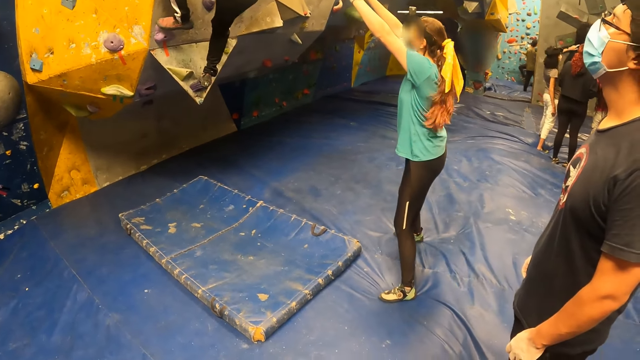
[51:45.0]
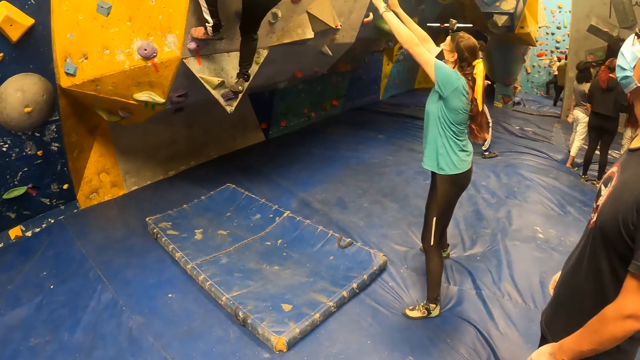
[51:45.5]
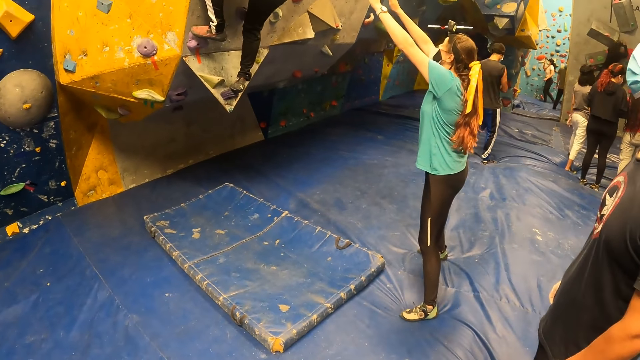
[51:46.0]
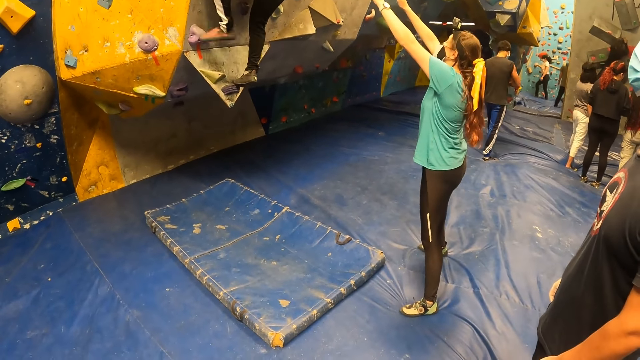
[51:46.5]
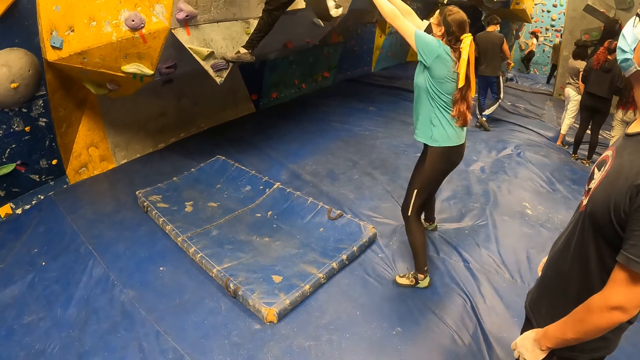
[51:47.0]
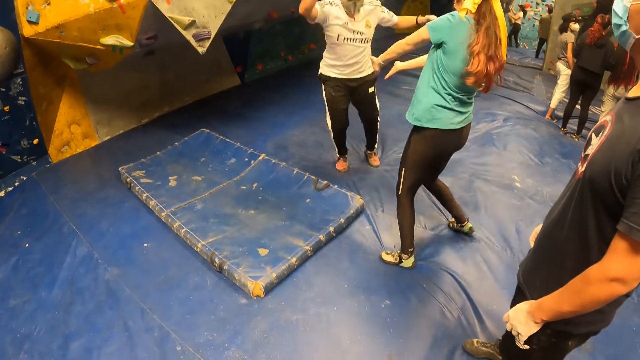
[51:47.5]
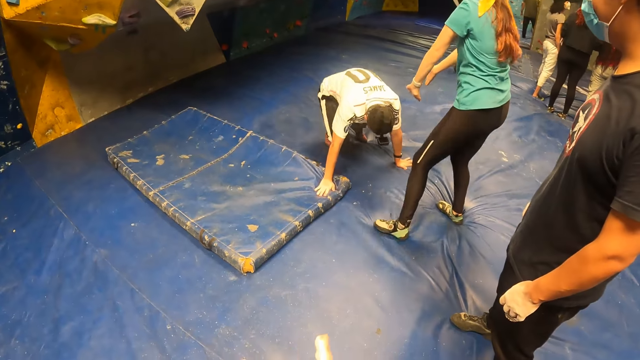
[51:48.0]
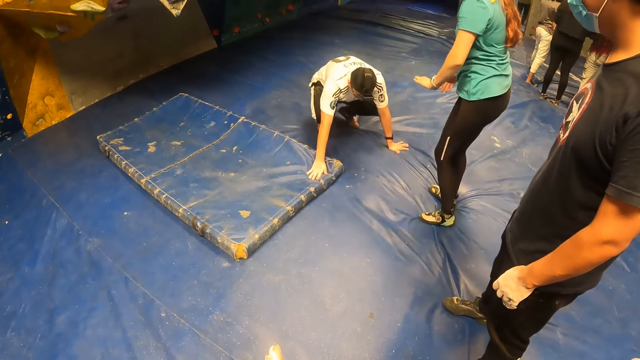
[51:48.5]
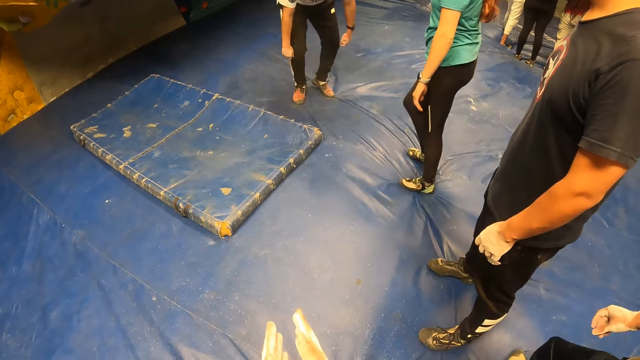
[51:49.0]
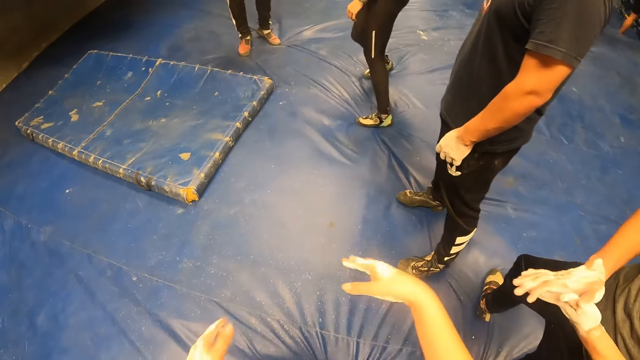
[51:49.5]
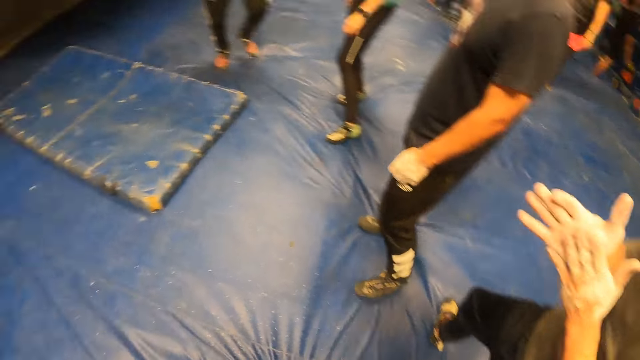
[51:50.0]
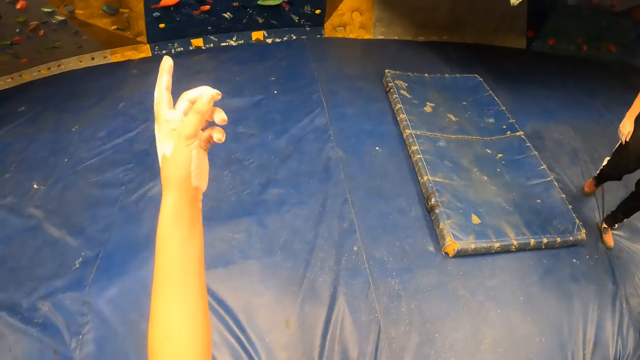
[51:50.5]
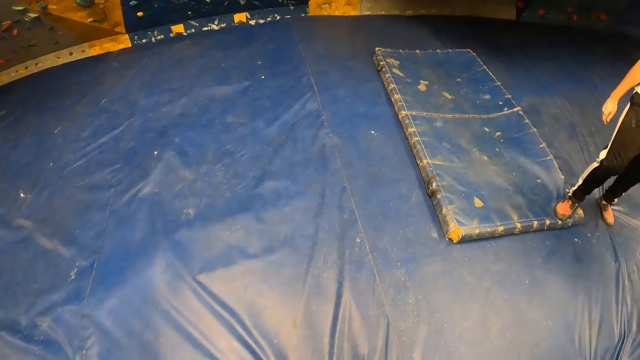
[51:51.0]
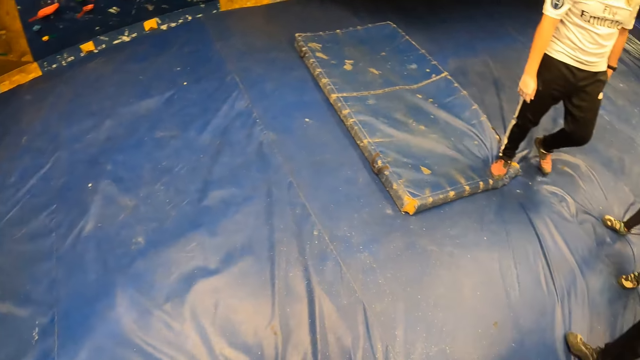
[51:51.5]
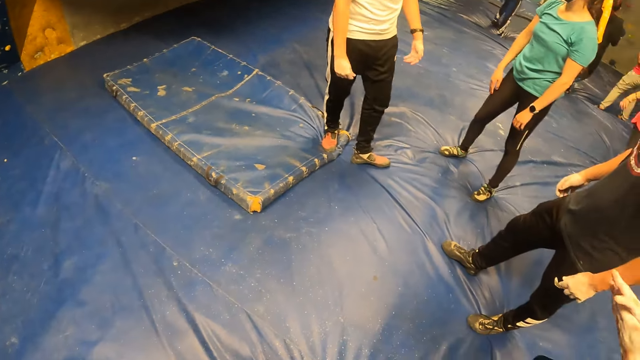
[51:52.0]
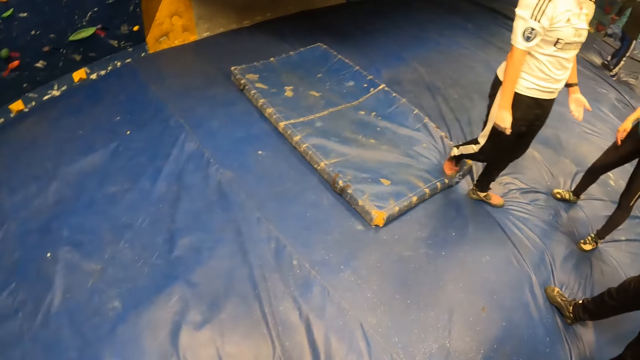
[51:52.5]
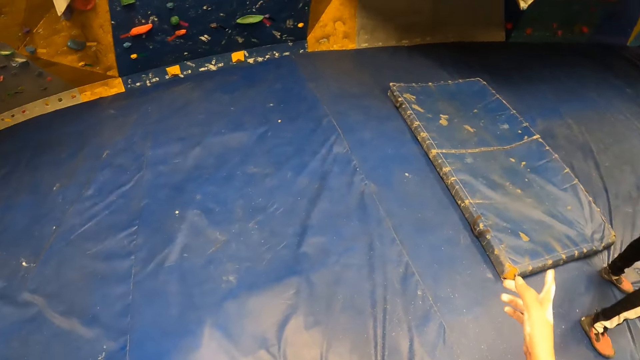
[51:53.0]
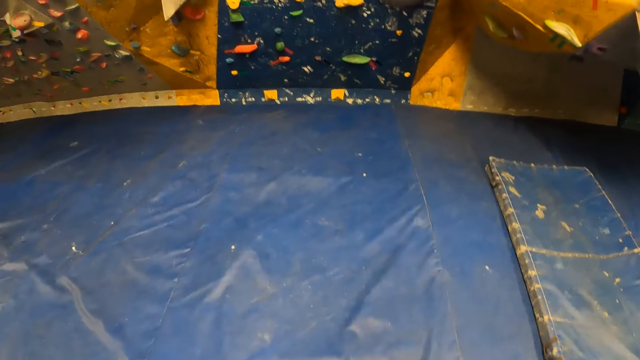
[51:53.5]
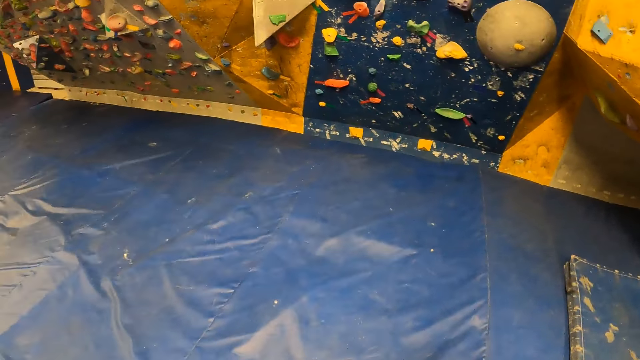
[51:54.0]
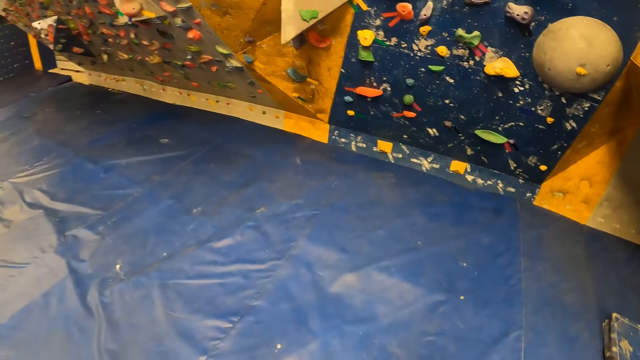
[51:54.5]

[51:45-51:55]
The camera wearer claps her hands. She shakes her hand. She points at the wall. She looks around. She points at the wall.

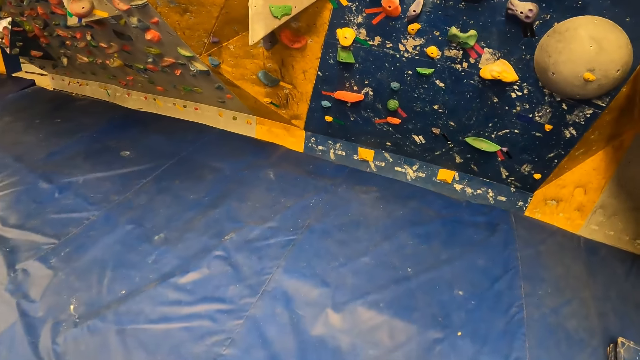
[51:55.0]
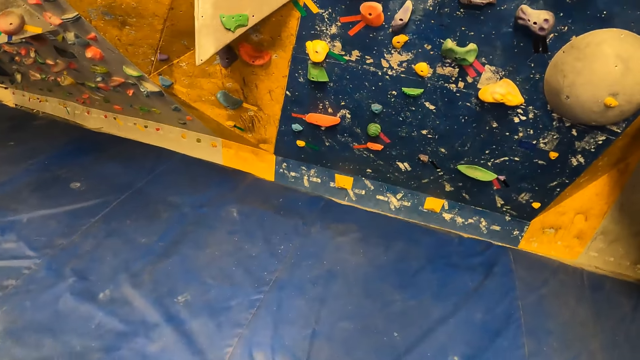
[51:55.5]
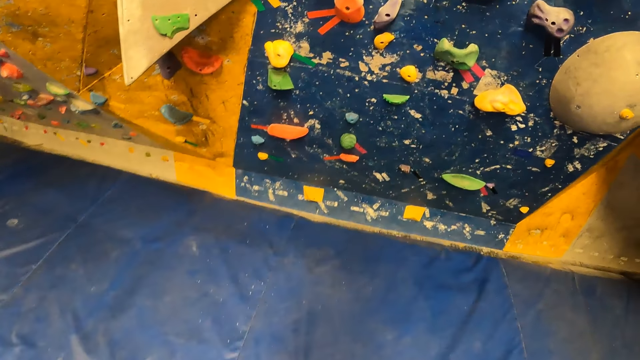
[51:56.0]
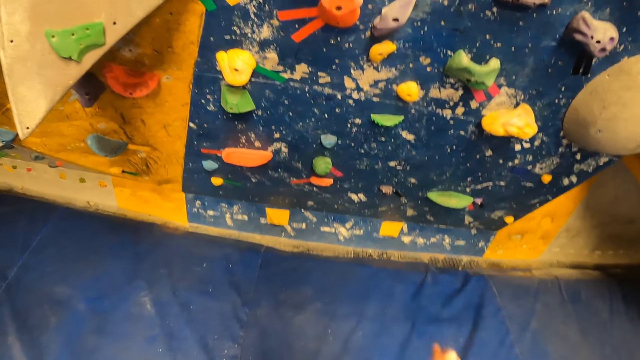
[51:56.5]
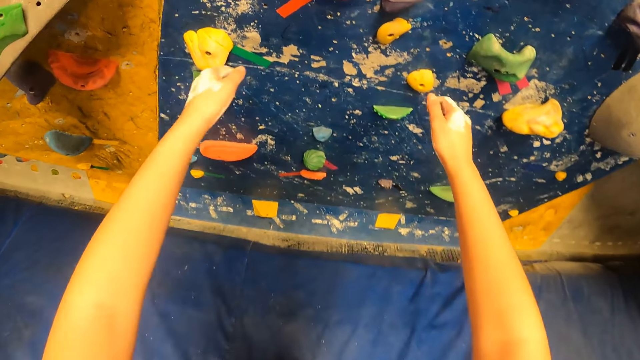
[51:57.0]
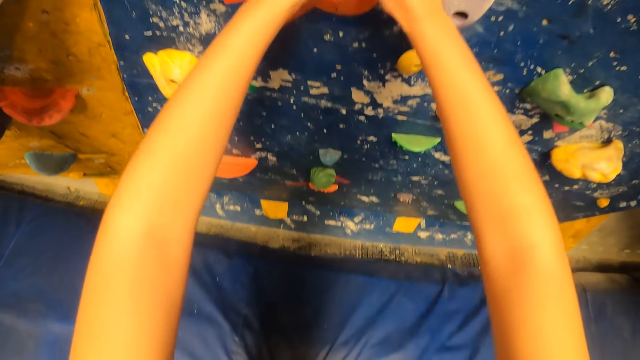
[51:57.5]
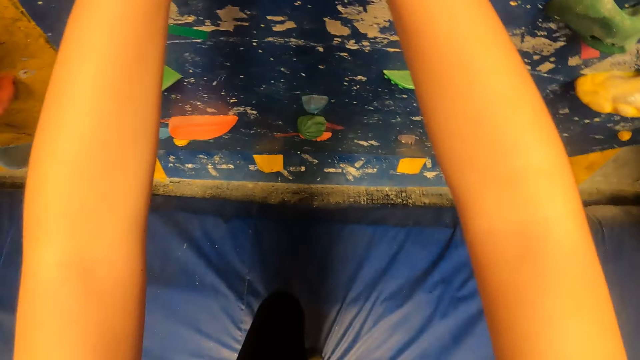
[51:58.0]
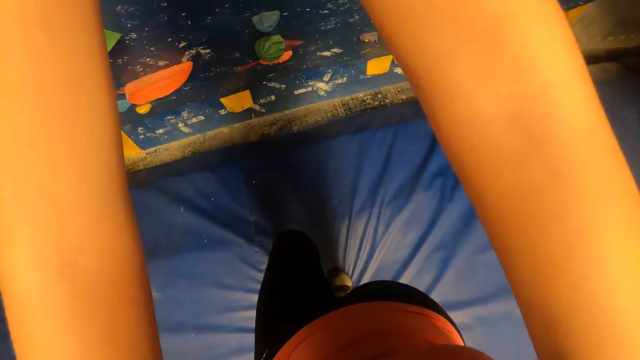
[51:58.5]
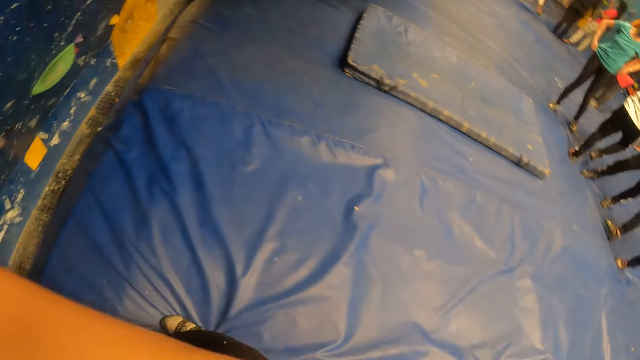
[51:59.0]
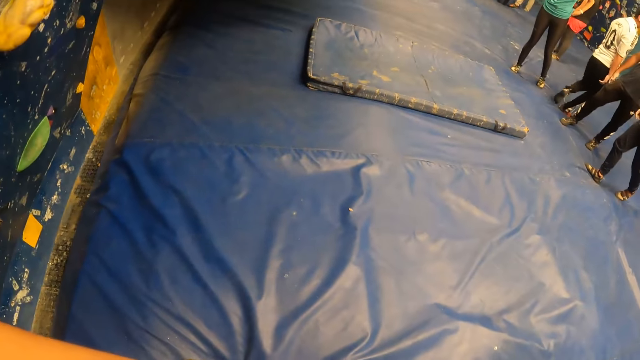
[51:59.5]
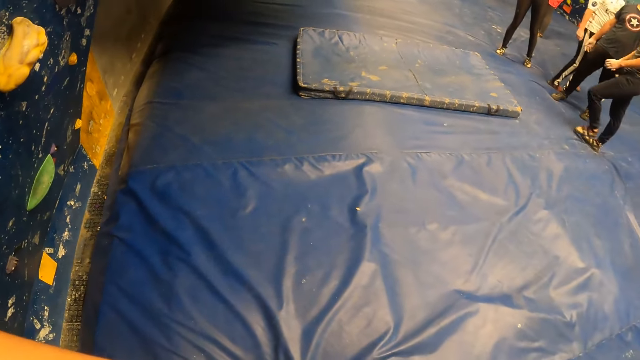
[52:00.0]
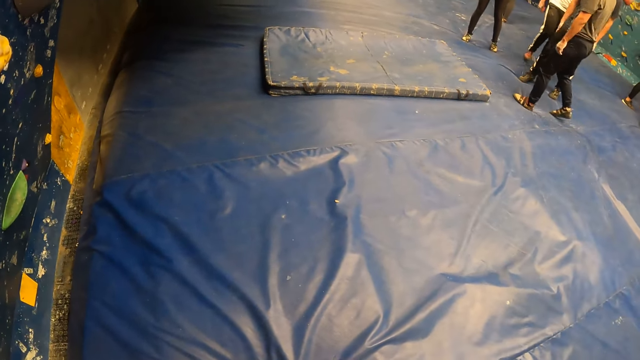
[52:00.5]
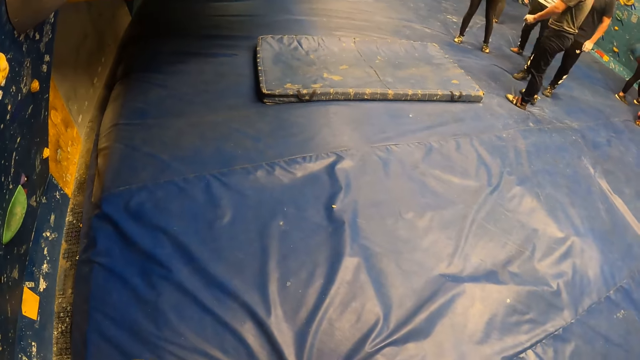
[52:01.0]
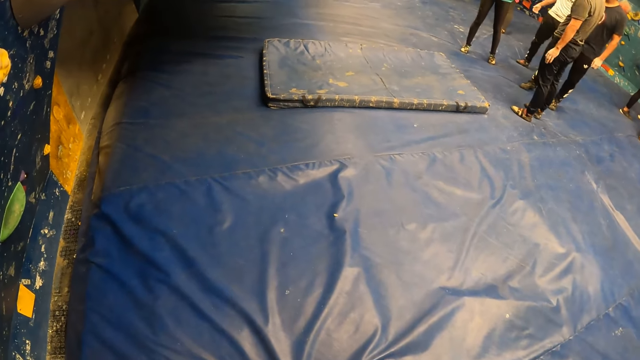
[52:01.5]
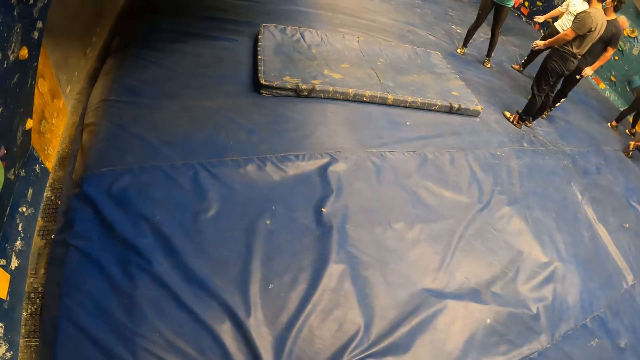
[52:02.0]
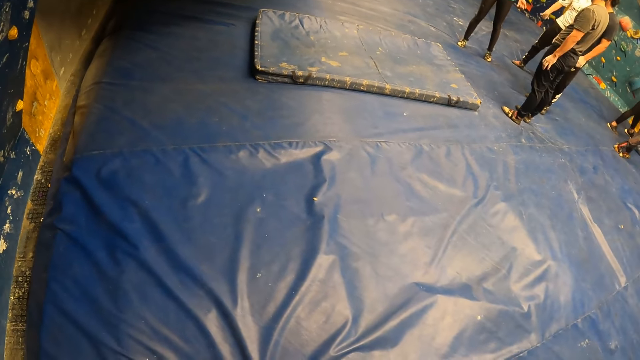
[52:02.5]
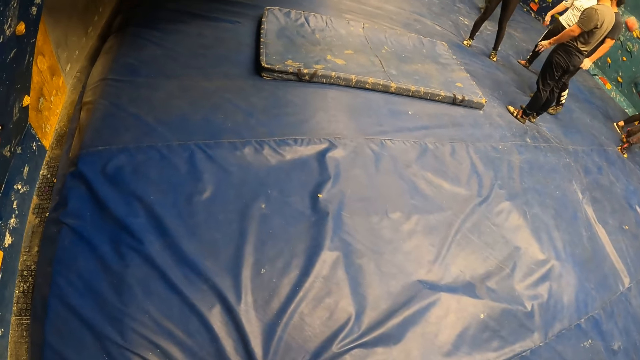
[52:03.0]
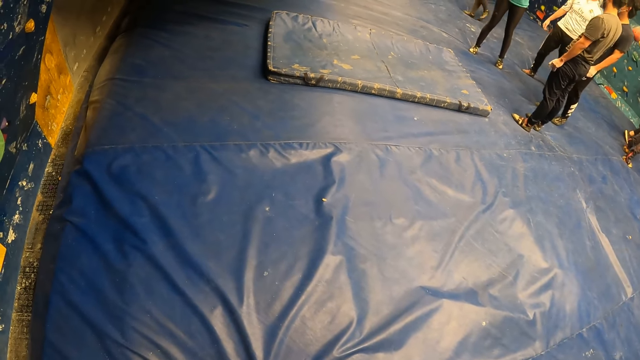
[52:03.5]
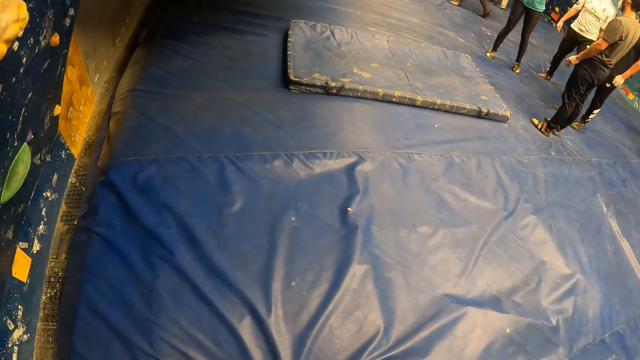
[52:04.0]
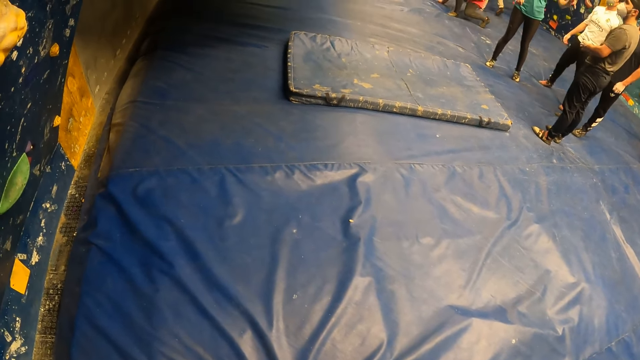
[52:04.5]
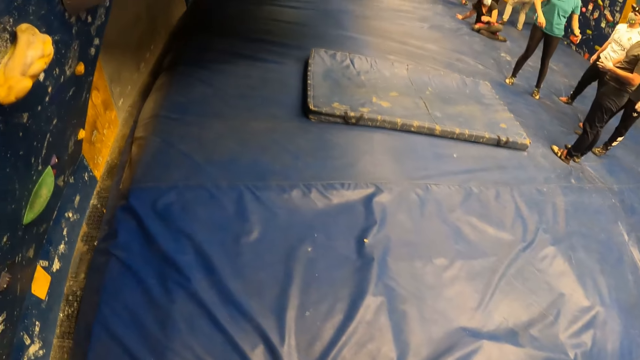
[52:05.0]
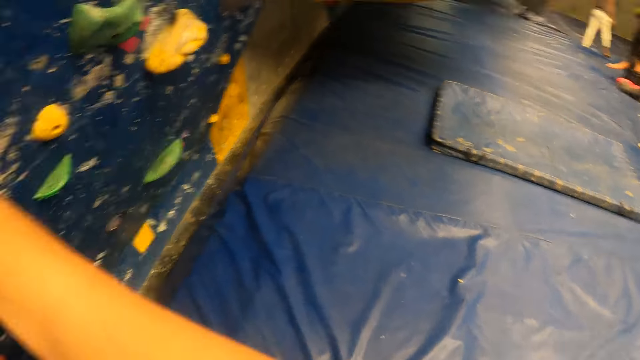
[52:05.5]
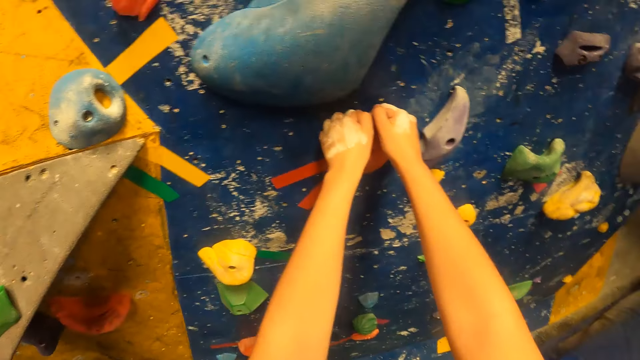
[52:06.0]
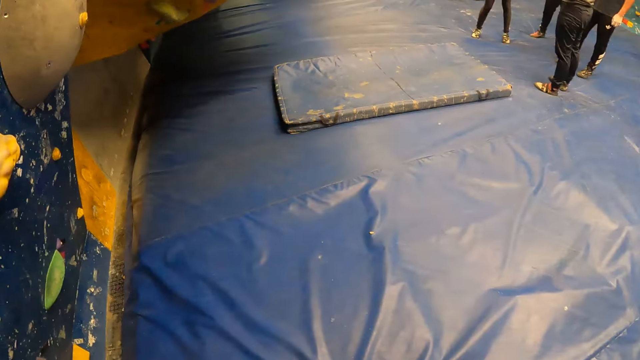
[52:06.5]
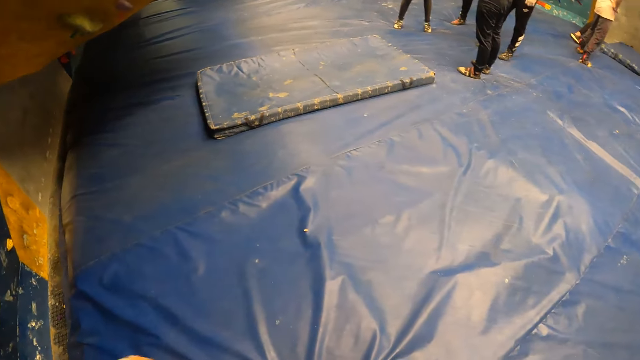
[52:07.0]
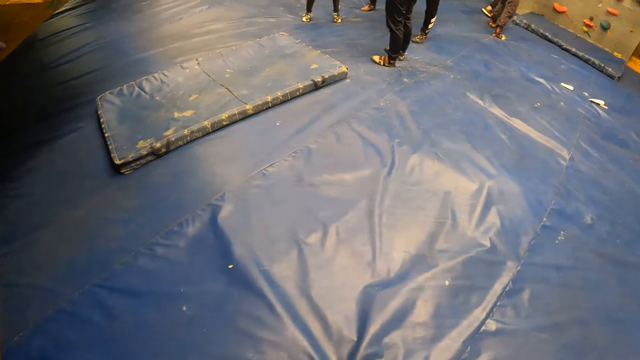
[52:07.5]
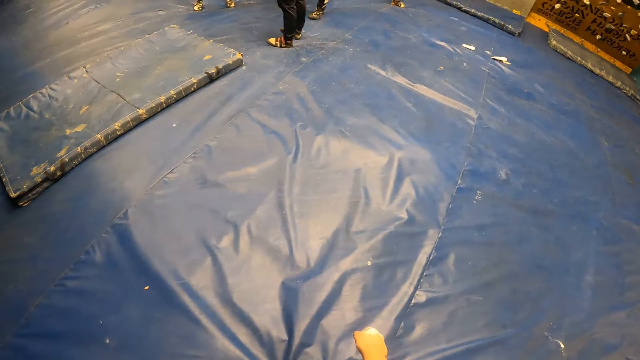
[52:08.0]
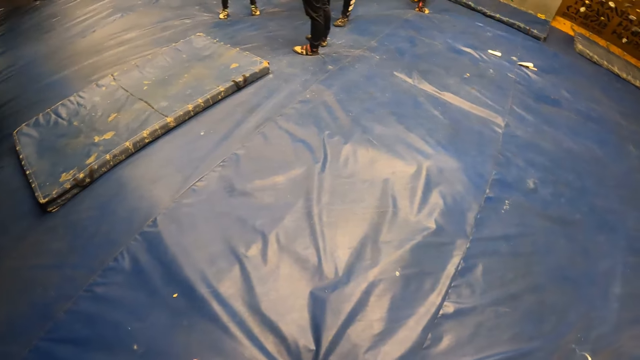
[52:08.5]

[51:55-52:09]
The camera wearer moves forward. They touch the wall with both hands. They hold a rock. They look around.
